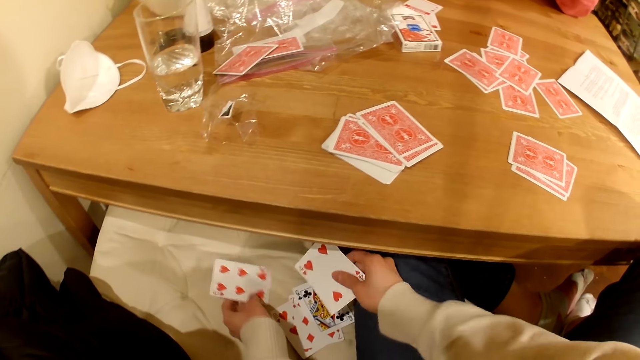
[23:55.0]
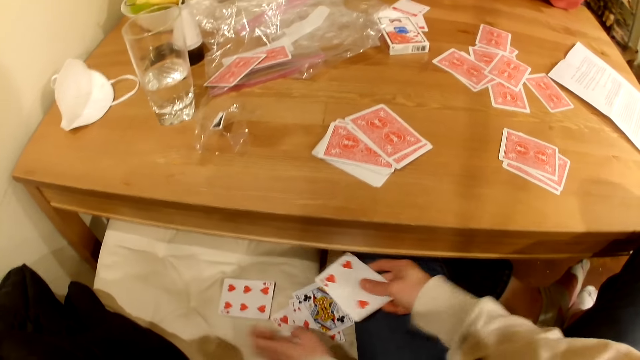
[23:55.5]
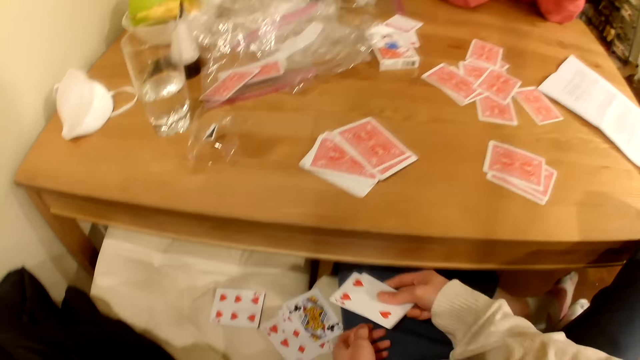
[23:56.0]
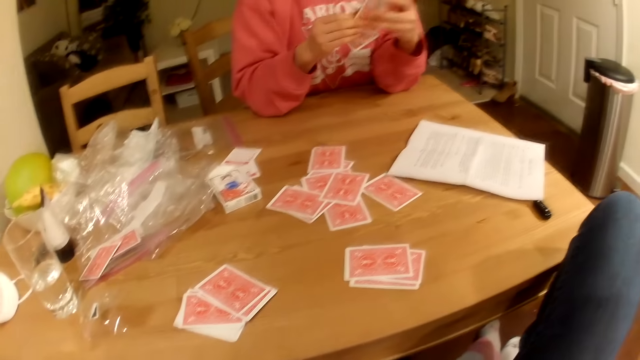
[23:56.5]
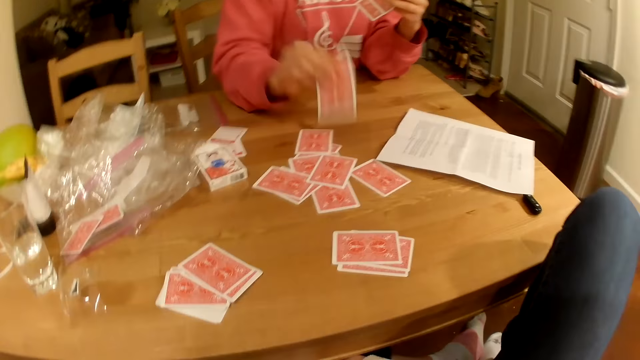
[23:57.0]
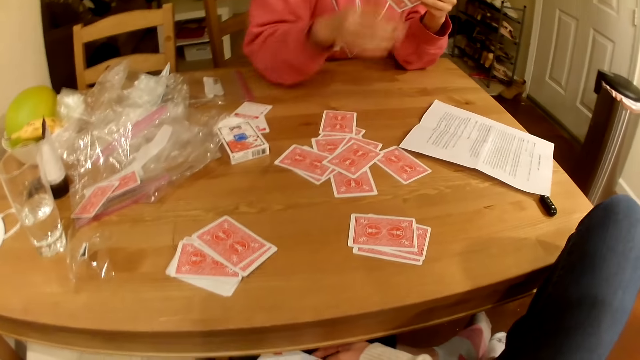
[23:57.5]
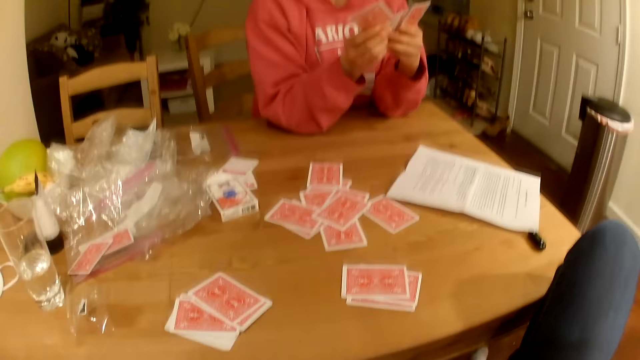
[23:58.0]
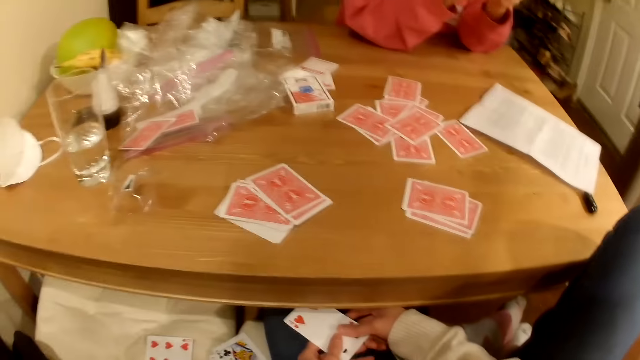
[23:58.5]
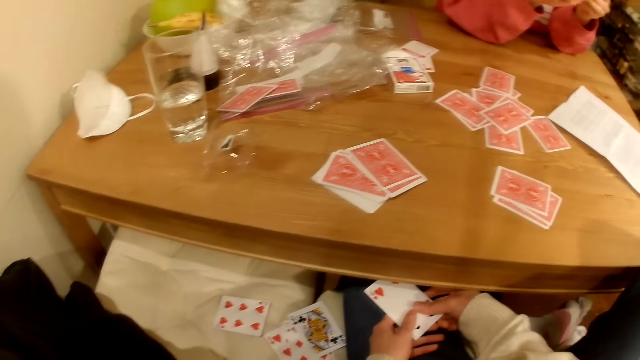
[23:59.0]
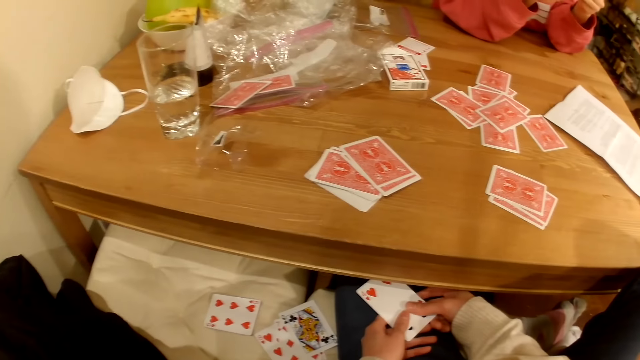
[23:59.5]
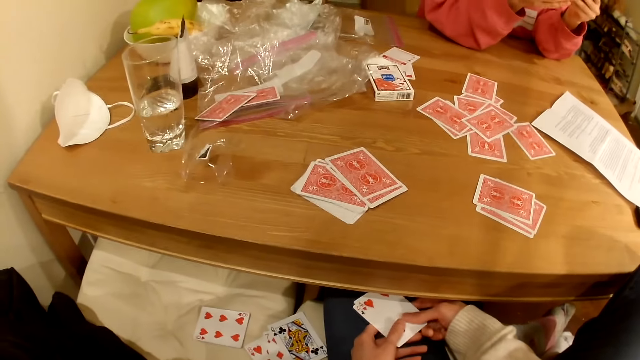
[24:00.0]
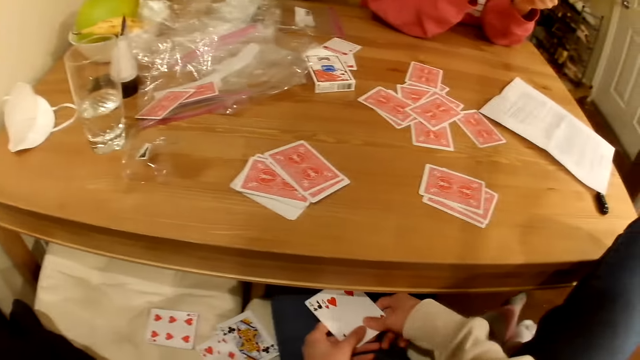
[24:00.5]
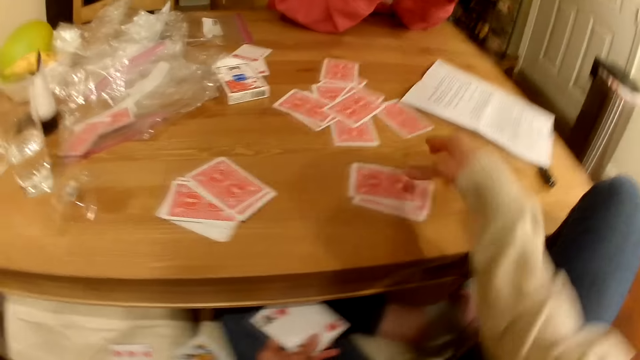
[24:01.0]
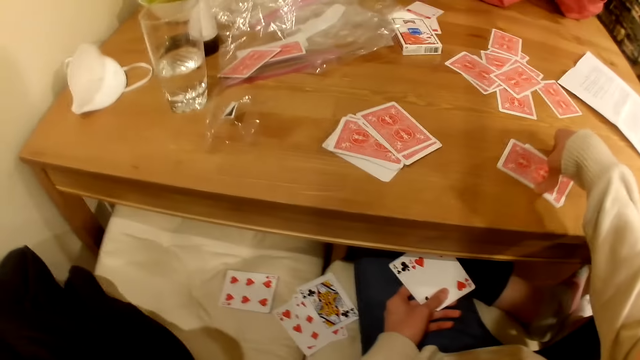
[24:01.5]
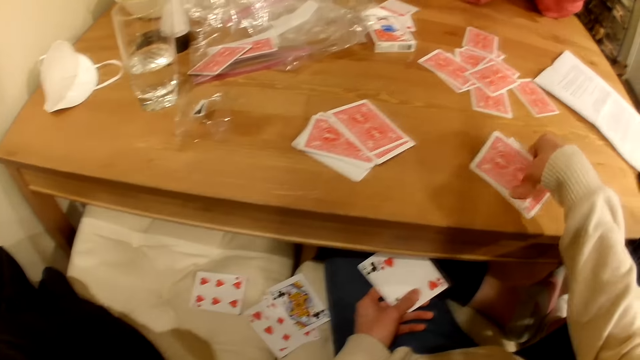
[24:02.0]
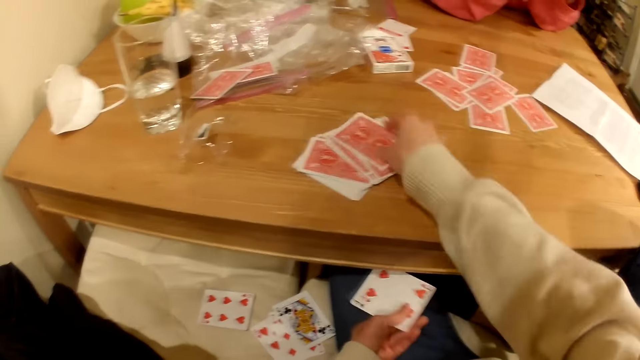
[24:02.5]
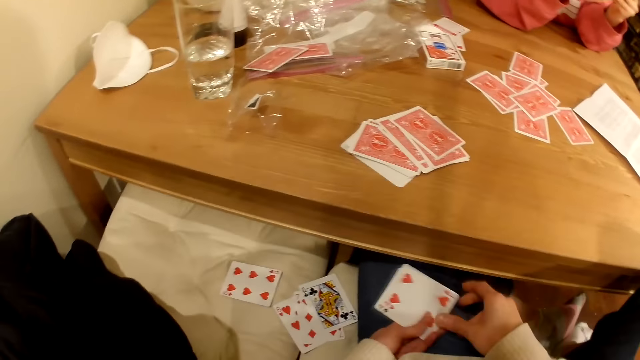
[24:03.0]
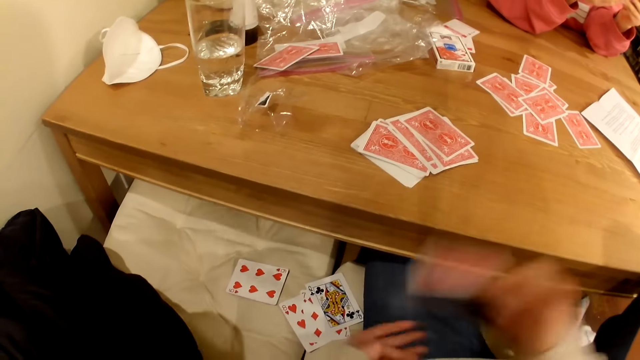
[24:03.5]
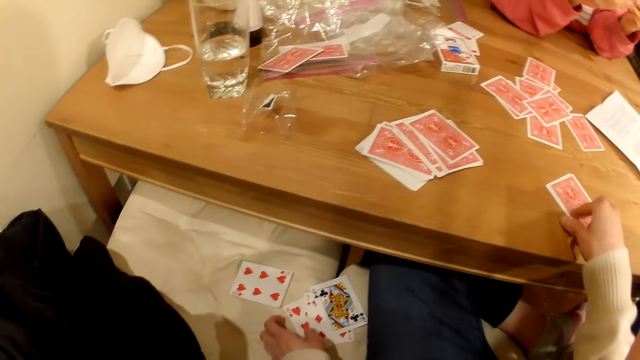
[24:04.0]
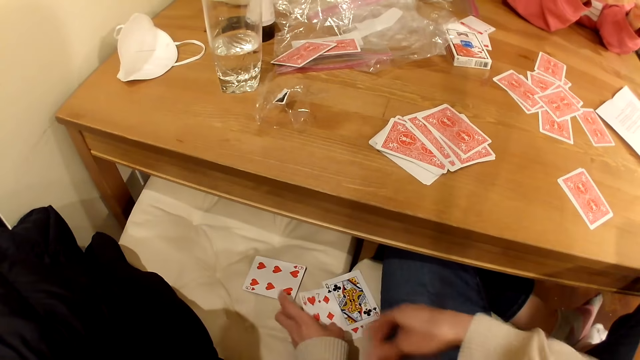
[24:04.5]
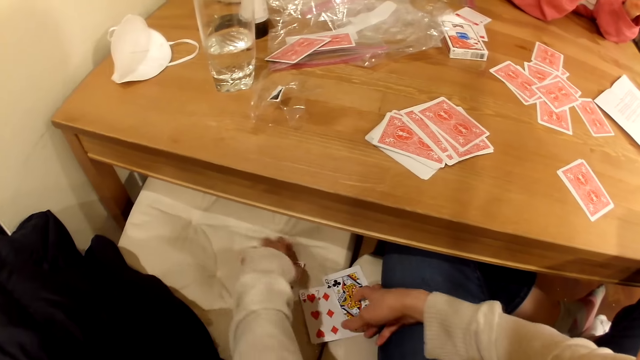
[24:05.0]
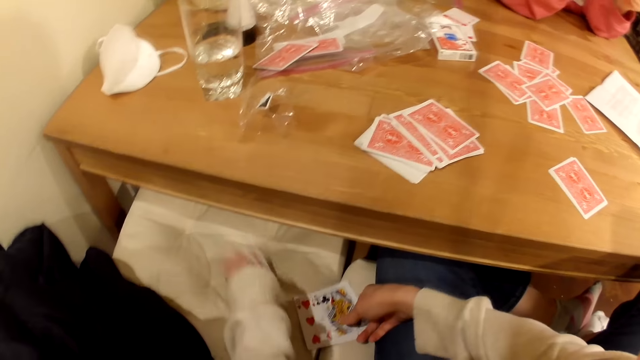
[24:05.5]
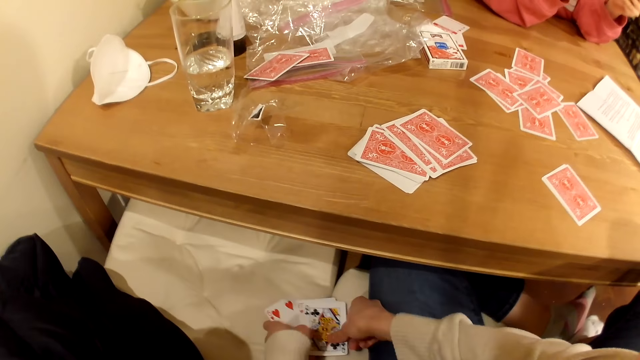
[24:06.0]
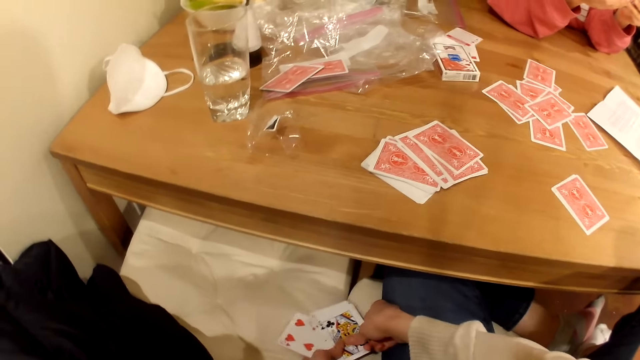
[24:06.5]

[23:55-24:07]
A woman checks cards. The woman drops the cards on the table. The camera wearer checks the cards. They move the cards on the table. They drop the cards on the table. They pick up the cards.

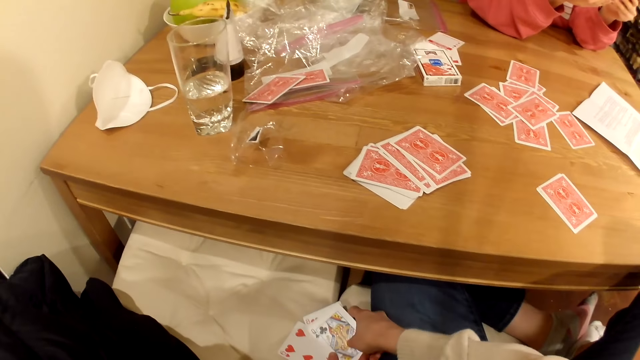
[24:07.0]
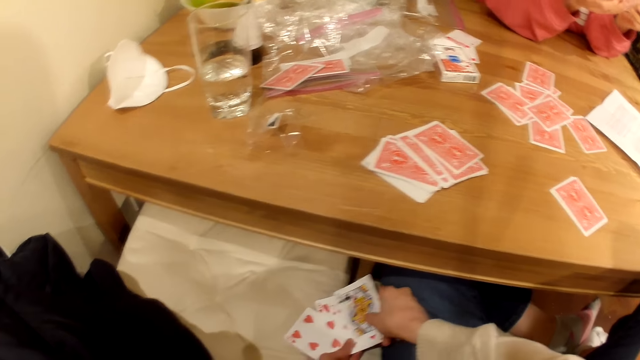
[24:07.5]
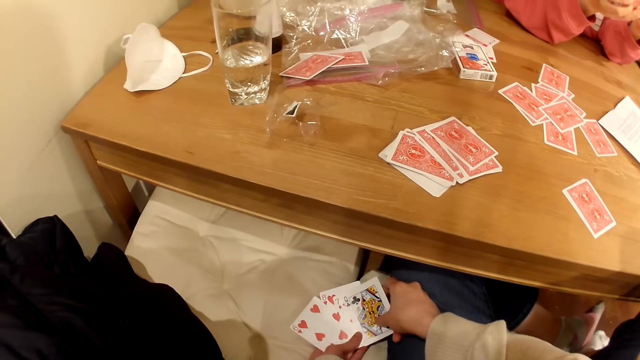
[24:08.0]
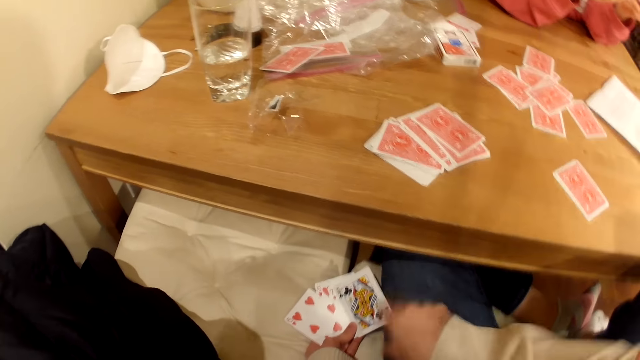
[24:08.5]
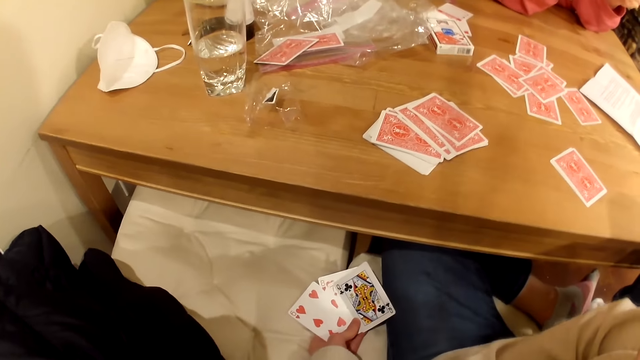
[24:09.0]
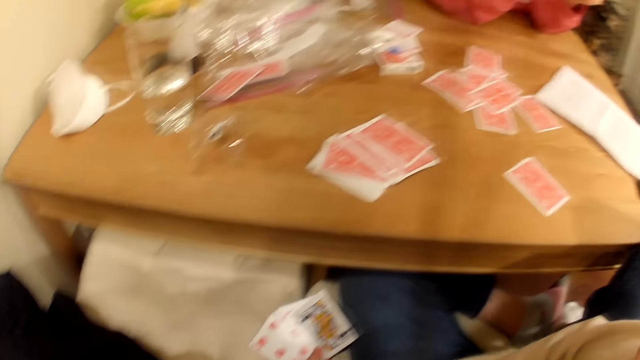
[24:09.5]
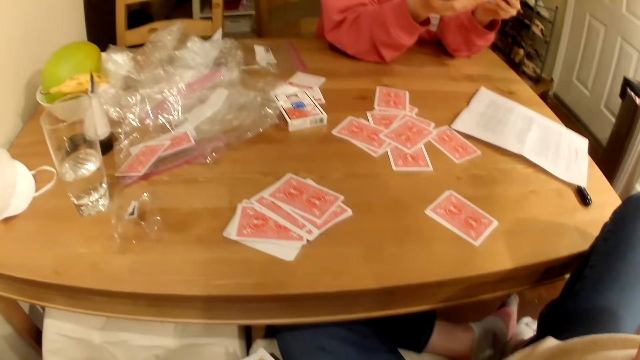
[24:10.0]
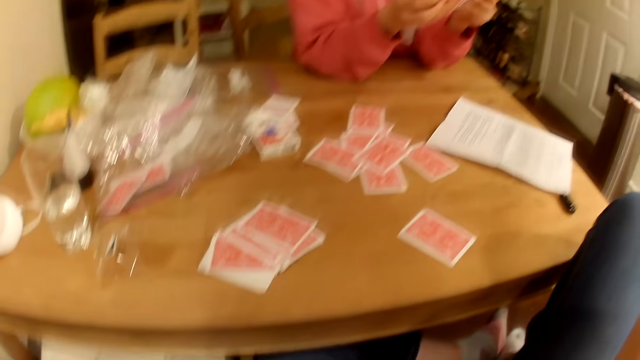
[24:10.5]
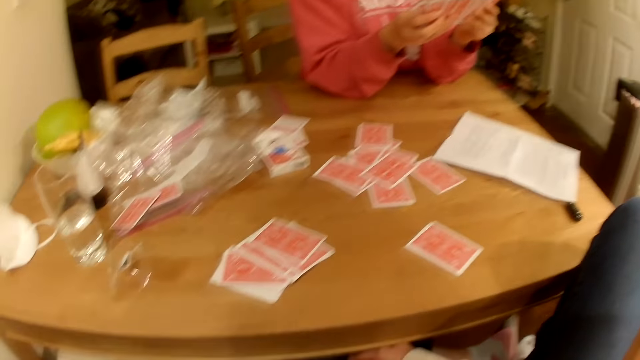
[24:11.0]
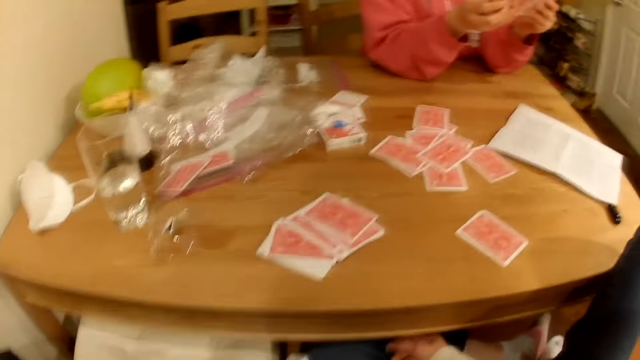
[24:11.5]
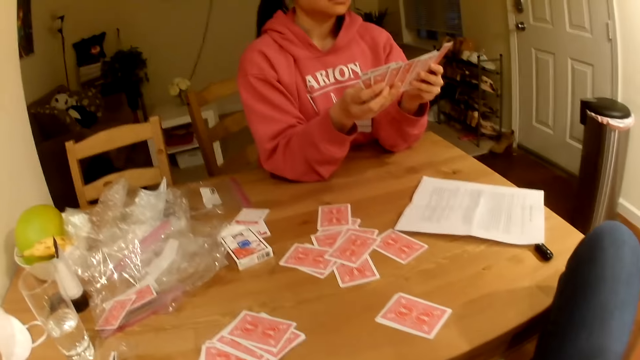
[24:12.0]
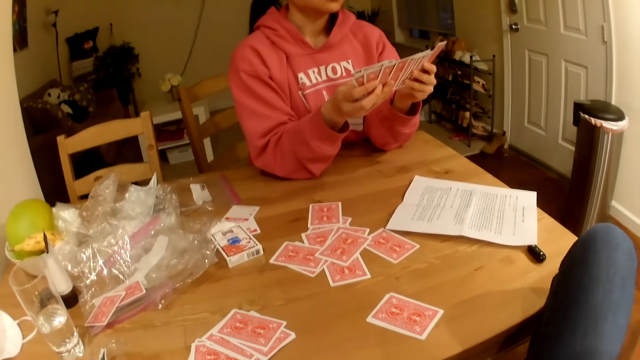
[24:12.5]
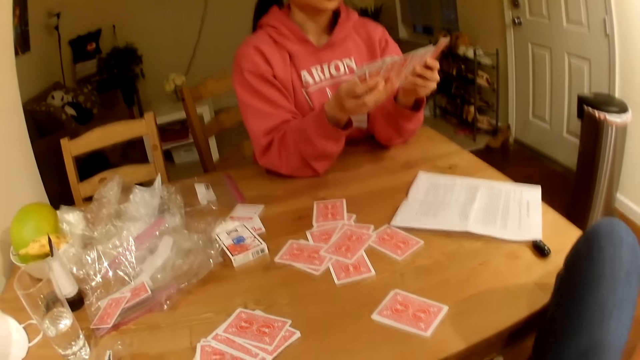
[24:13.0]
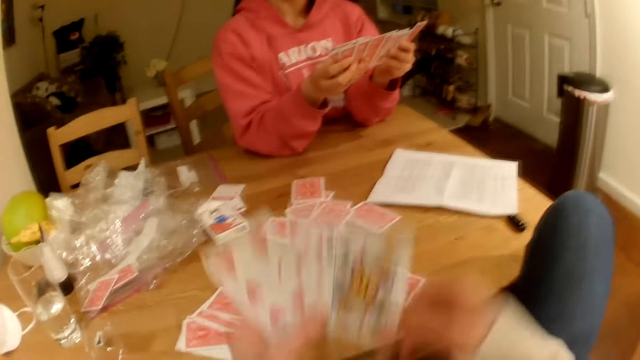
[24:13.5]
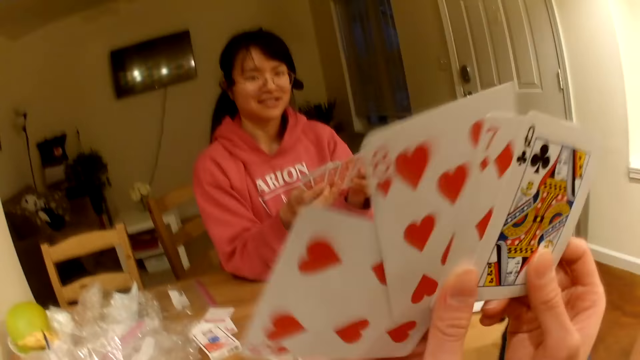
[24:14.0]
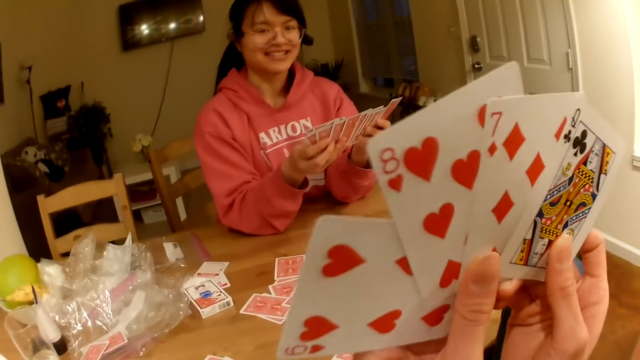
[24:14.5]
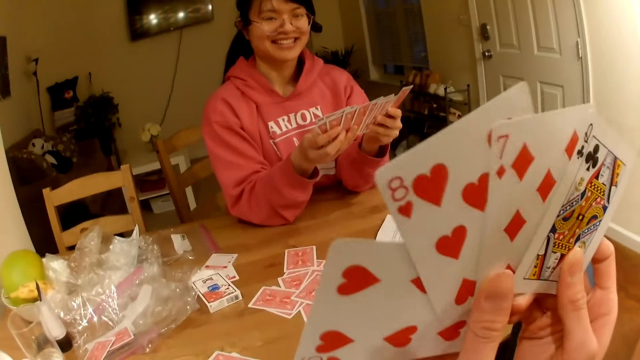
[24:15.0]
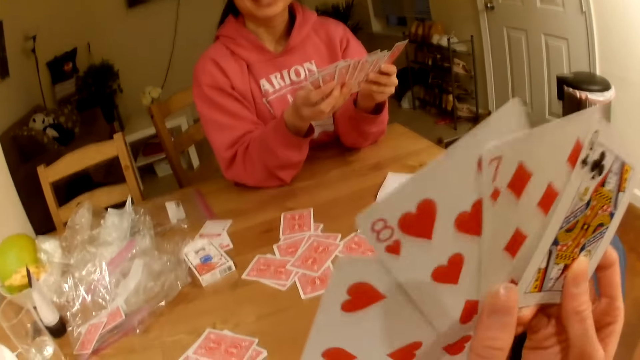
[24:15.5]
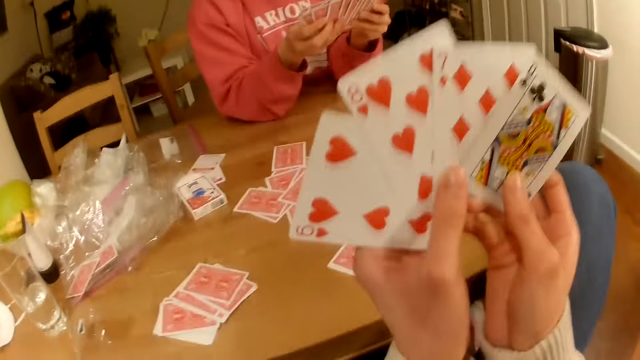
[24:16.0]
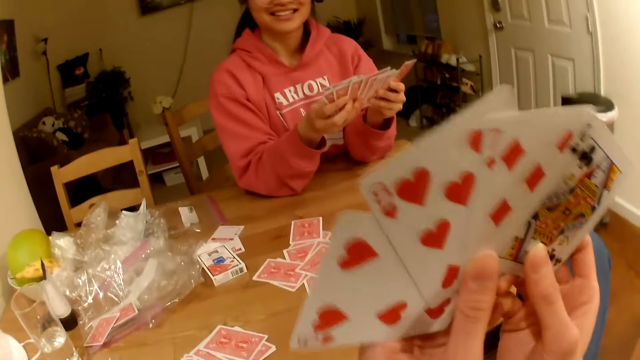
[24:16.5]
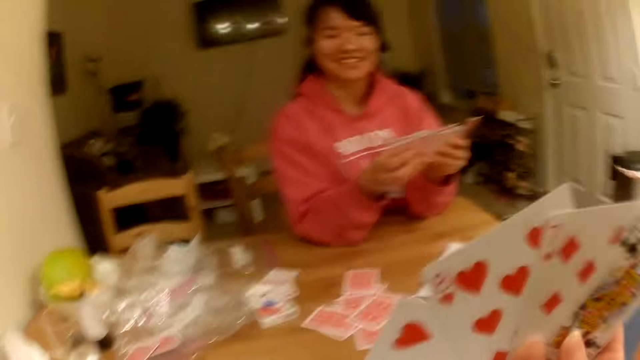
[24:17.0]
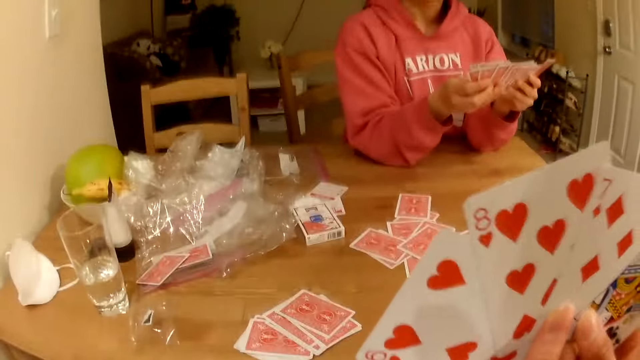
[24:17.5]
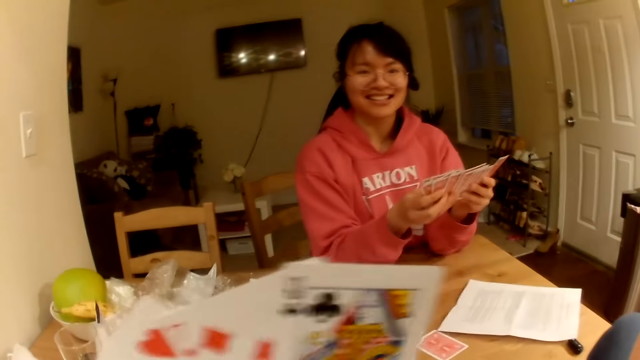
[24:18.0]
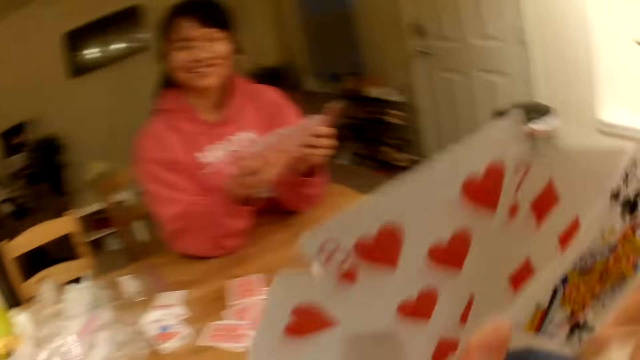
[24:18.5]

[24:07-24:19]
The camera wearer checks cards. A woman checks the cards. The camera wearer checks the cards.
